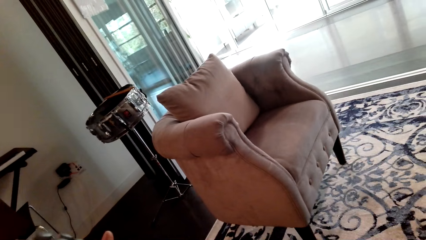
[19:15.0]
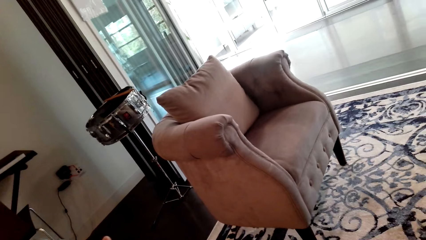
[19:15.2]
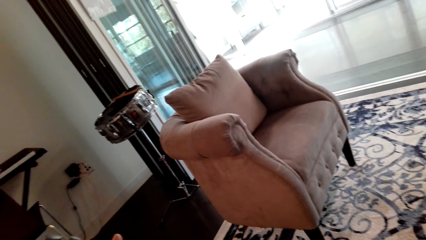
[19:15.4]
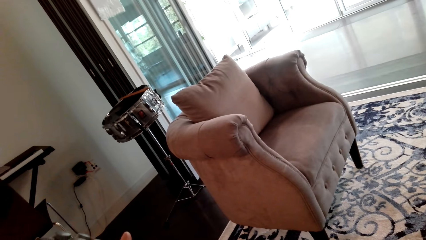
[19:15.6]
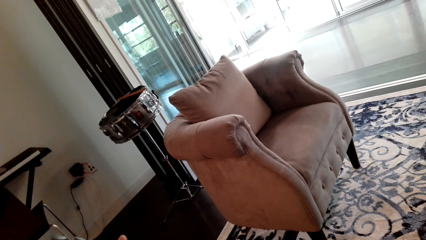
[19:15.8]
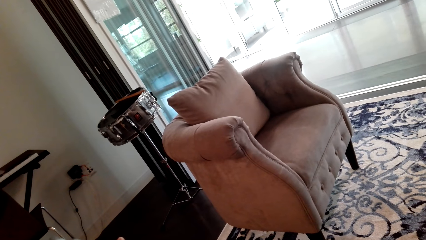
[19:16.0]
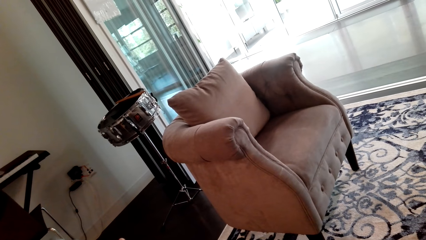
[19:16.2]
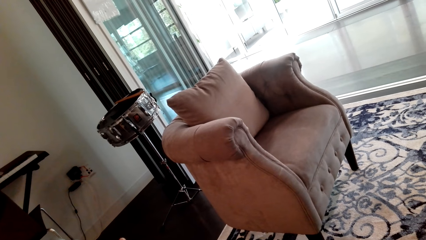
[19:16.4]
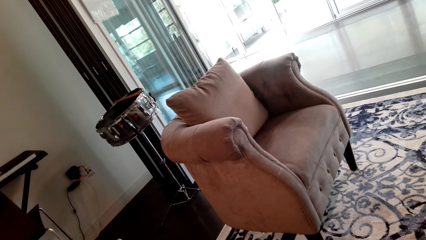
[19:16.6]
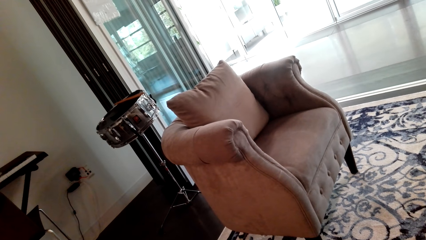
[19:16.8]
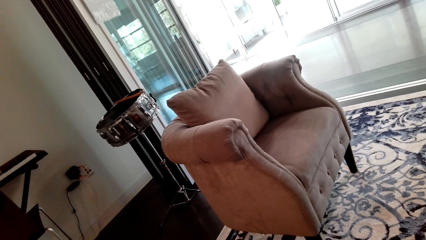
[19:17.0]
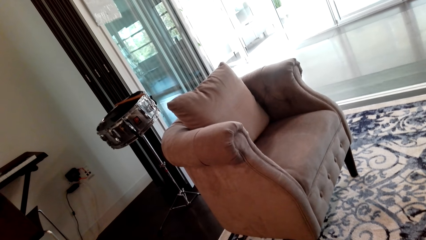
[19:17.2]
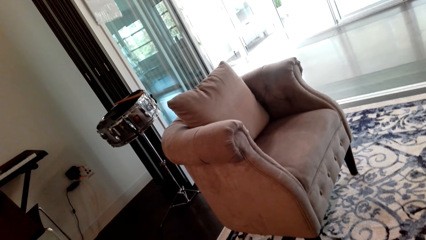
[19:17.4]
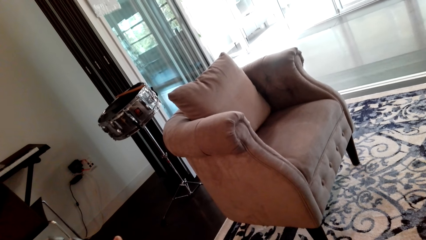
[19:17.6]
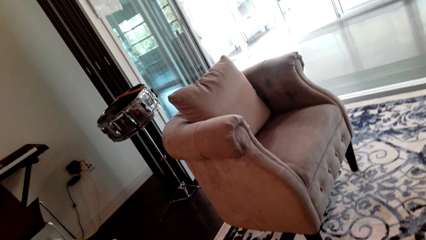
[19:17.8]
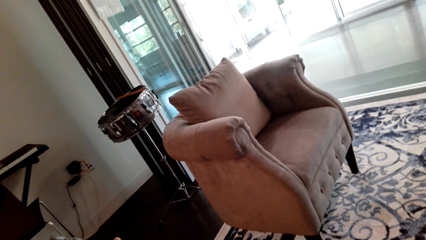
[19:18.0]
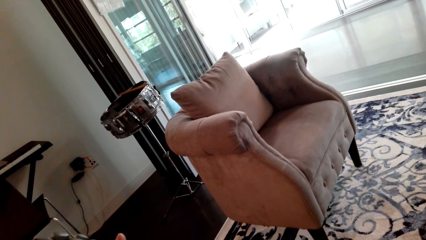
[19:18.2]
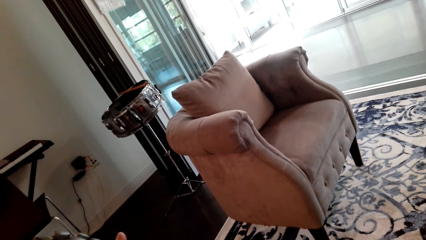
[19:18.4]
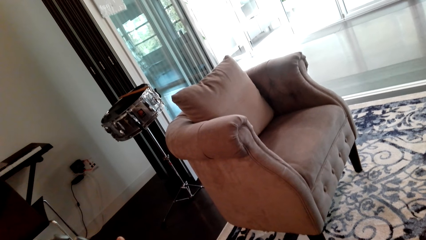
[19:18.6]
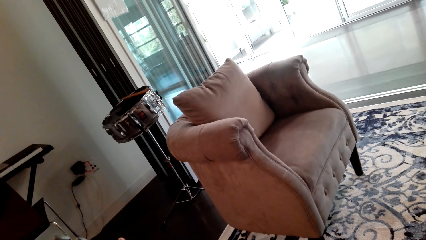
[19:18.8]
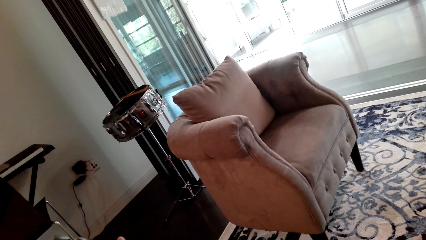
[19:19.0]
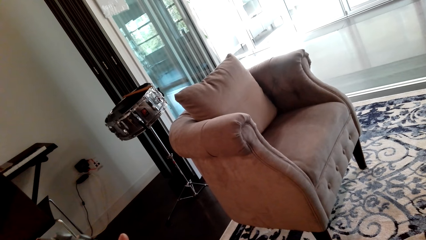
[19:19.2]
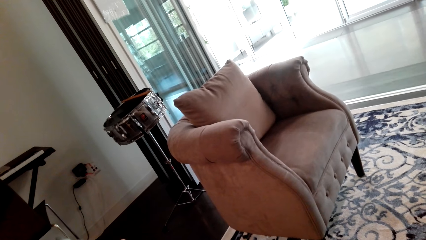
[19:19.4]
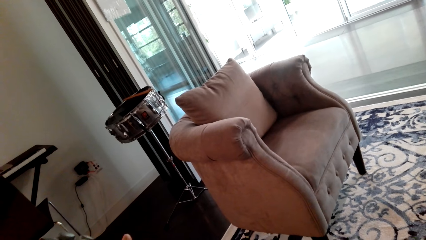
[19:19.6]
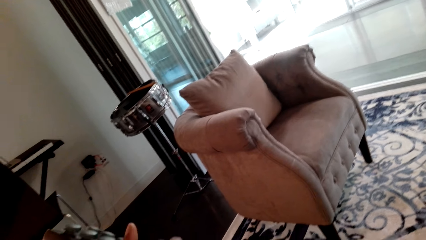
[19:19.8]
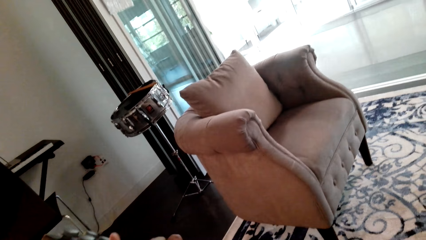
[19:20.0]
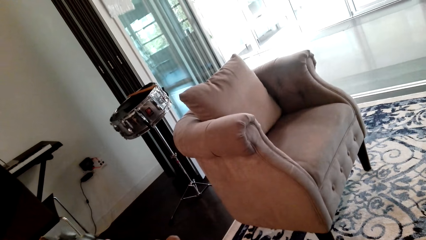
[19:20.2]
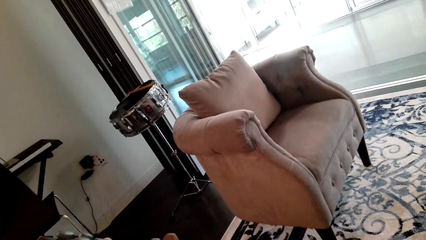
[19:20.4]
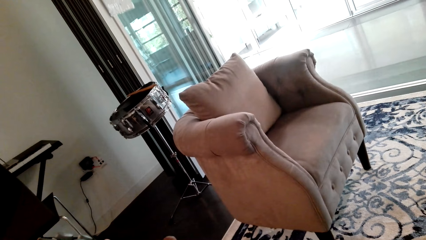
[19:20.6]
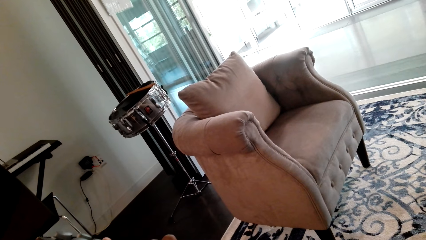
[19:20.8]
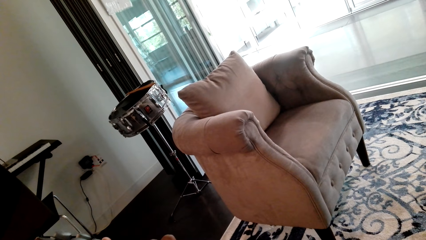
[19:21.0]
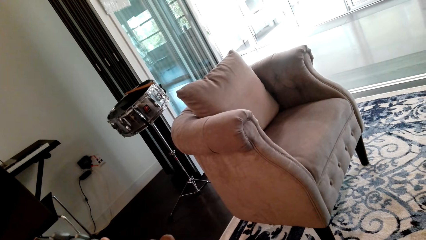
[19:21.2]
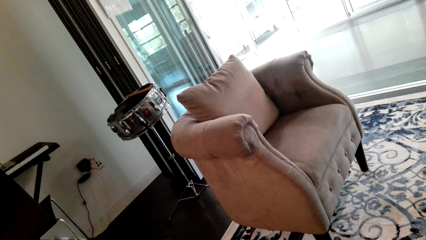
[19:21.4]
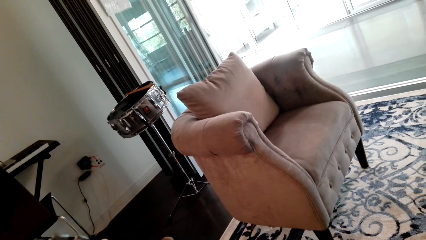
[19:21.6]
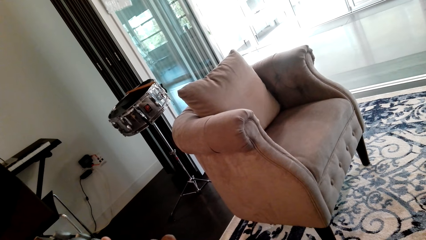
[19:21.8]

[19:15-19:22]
The camera wearer plays the guitar.

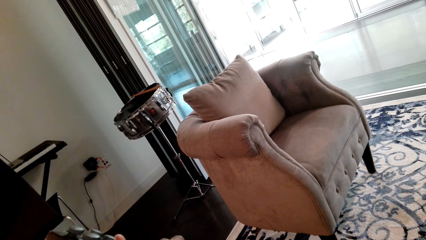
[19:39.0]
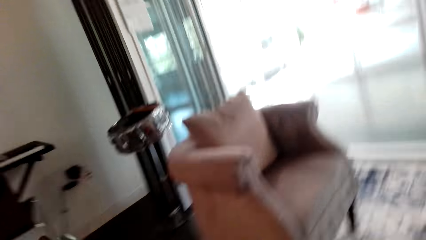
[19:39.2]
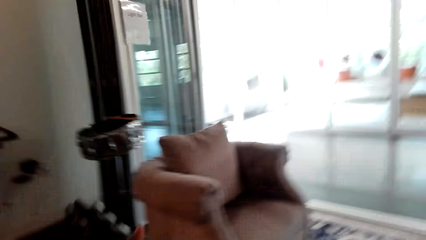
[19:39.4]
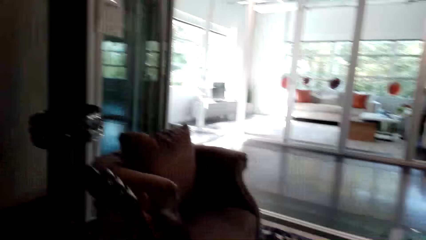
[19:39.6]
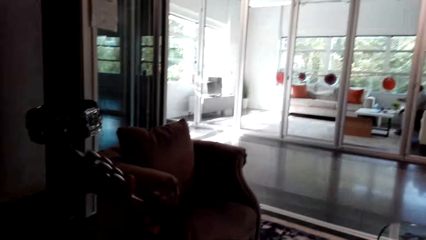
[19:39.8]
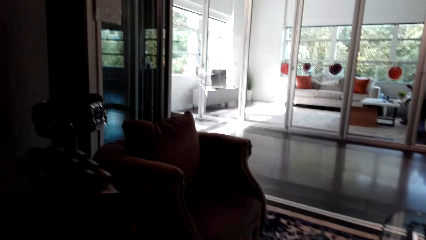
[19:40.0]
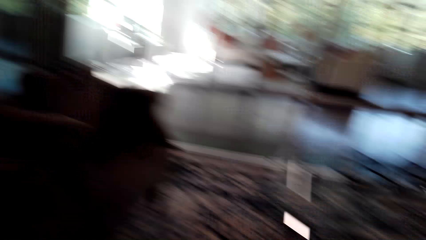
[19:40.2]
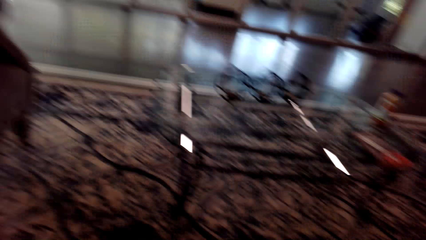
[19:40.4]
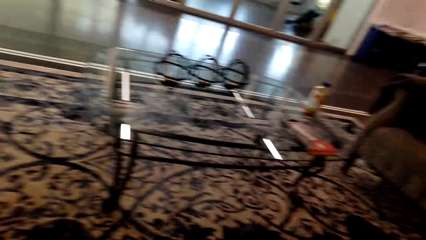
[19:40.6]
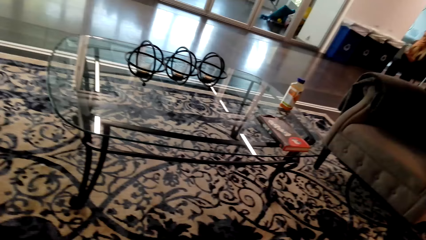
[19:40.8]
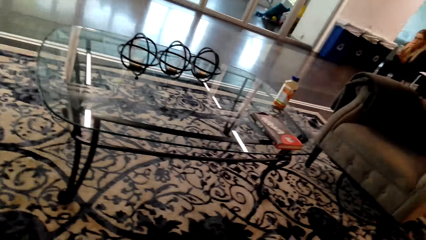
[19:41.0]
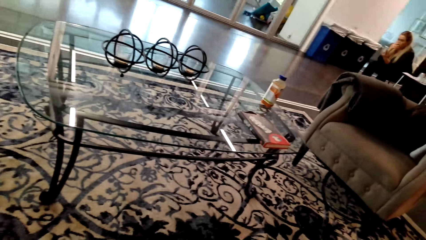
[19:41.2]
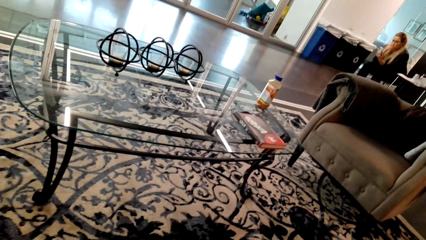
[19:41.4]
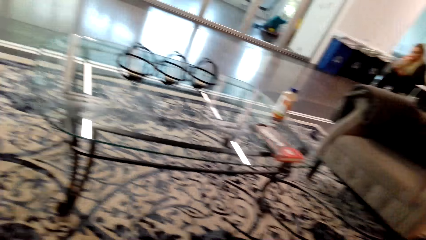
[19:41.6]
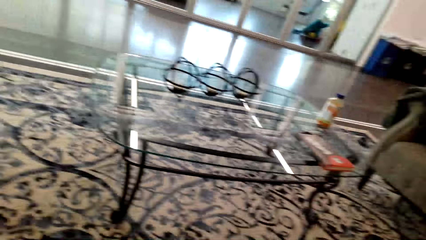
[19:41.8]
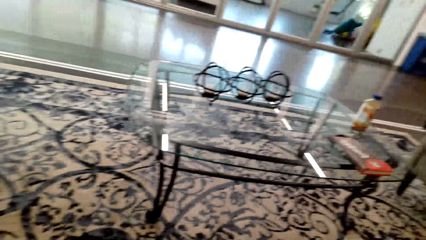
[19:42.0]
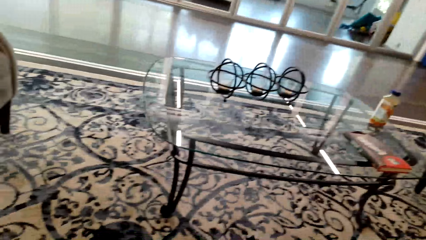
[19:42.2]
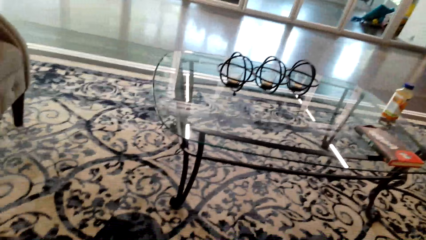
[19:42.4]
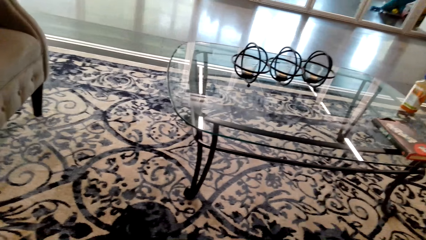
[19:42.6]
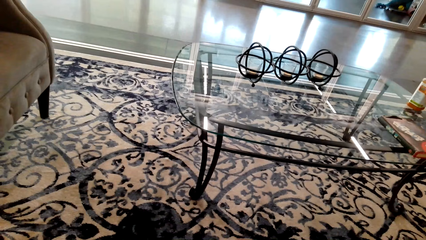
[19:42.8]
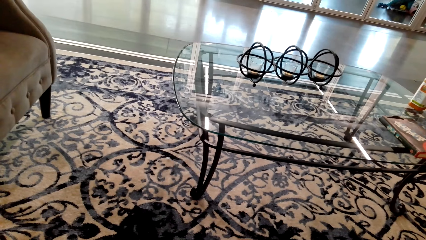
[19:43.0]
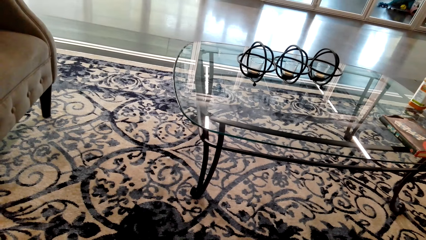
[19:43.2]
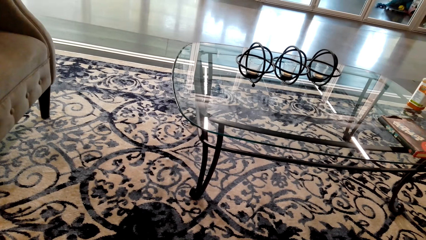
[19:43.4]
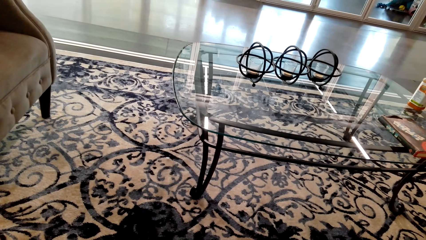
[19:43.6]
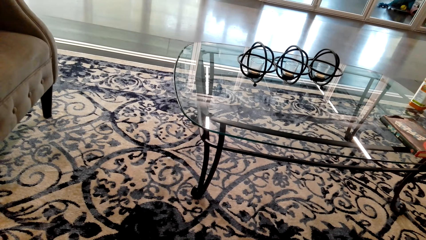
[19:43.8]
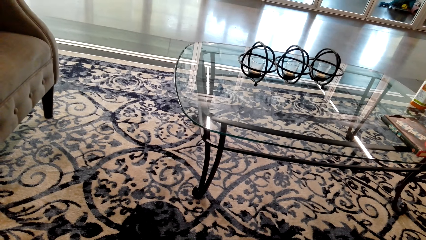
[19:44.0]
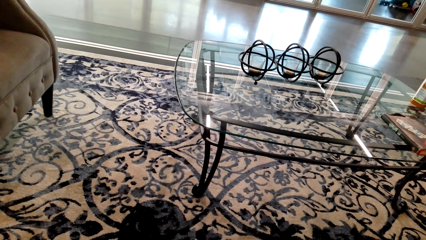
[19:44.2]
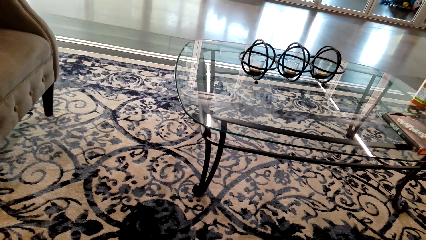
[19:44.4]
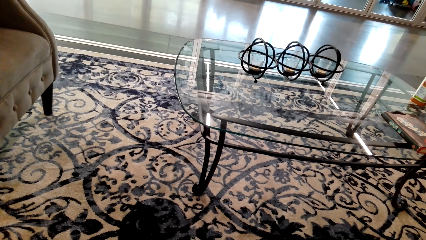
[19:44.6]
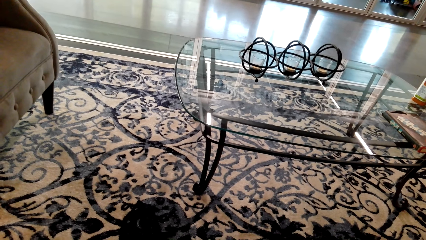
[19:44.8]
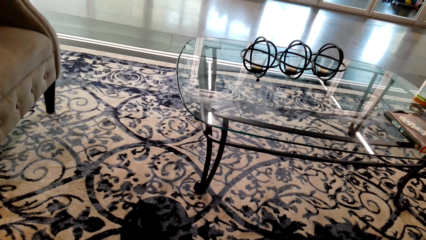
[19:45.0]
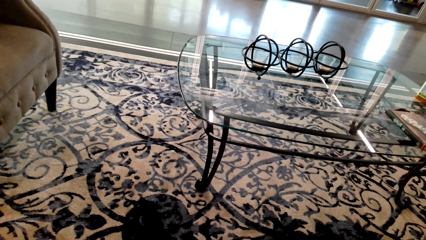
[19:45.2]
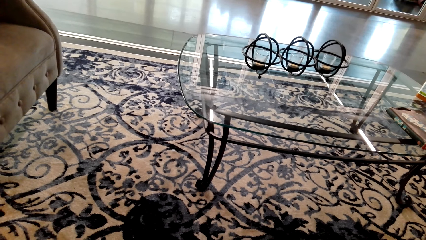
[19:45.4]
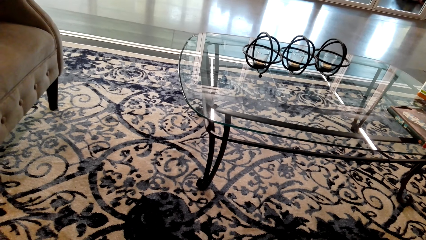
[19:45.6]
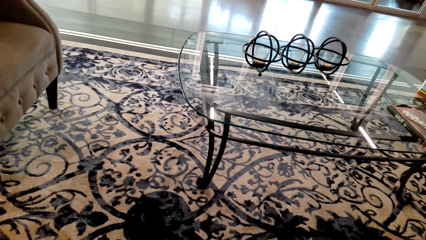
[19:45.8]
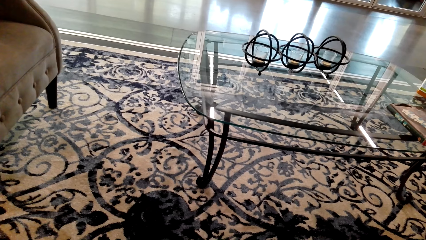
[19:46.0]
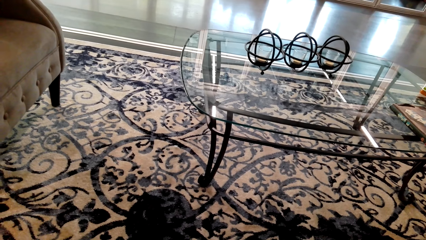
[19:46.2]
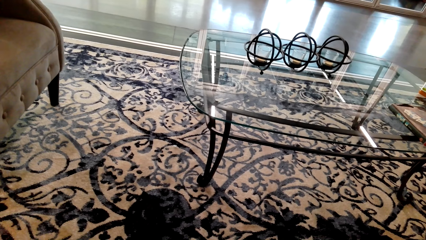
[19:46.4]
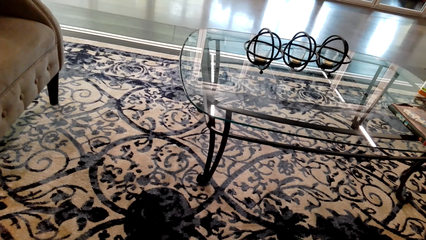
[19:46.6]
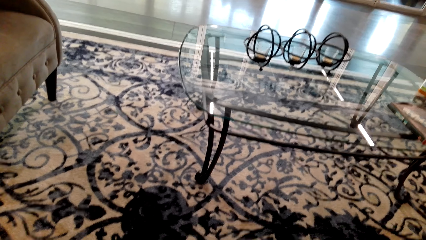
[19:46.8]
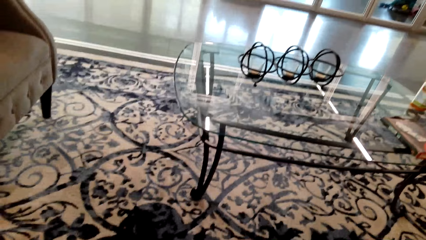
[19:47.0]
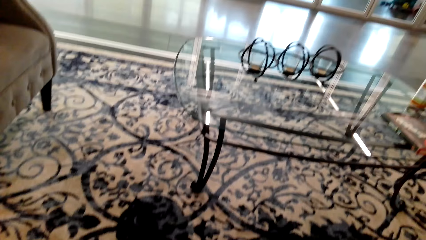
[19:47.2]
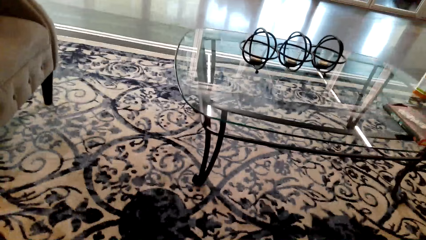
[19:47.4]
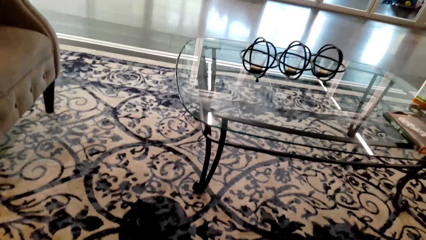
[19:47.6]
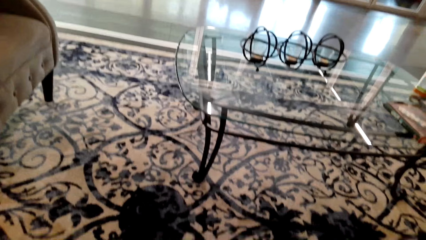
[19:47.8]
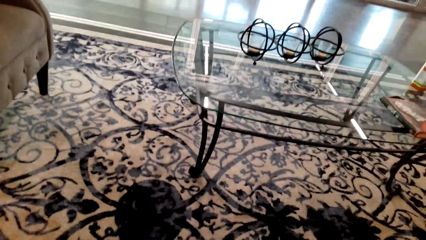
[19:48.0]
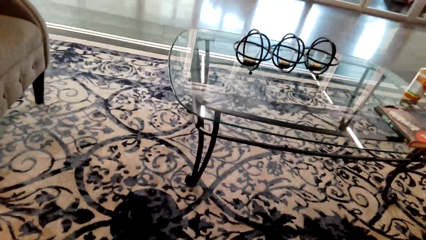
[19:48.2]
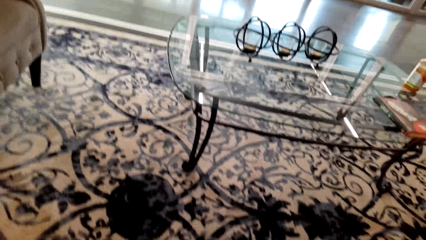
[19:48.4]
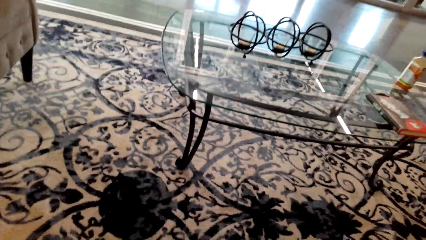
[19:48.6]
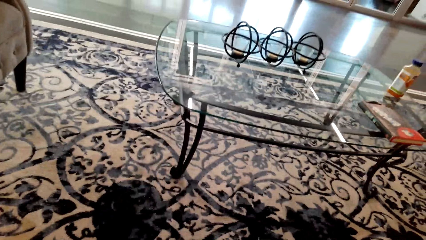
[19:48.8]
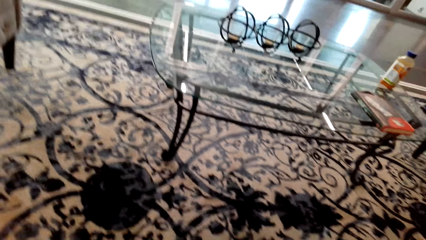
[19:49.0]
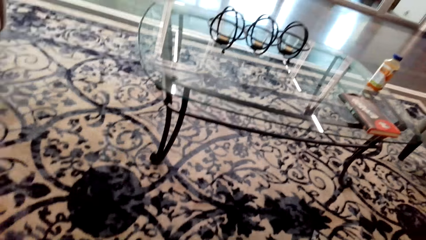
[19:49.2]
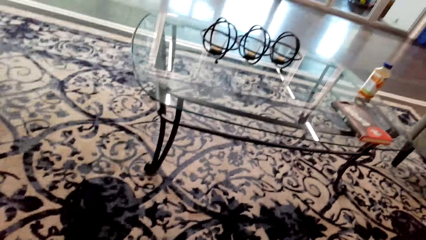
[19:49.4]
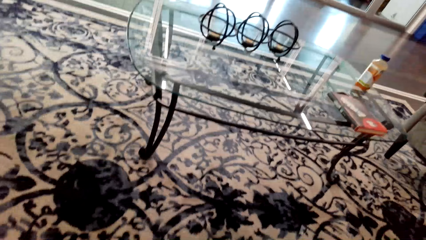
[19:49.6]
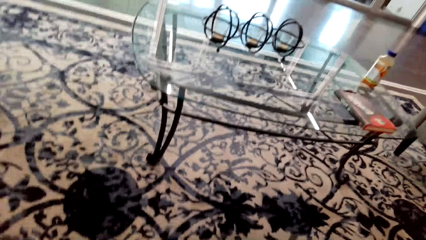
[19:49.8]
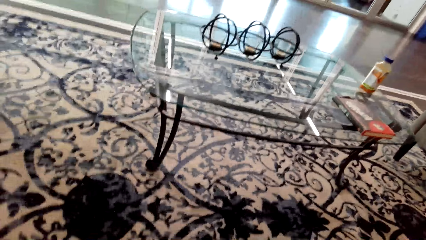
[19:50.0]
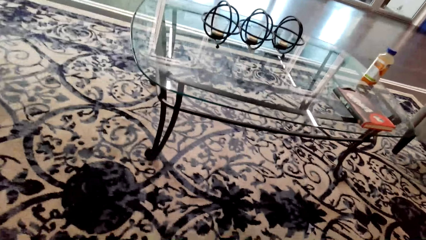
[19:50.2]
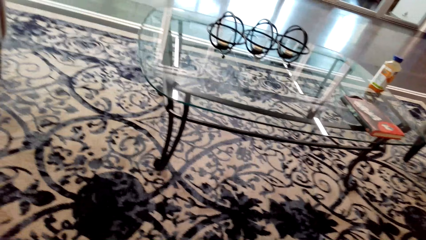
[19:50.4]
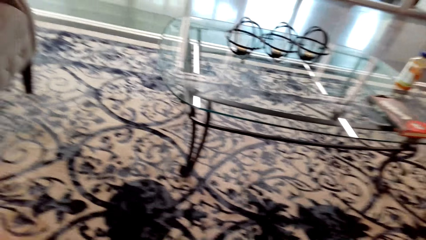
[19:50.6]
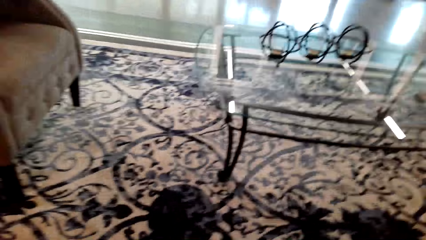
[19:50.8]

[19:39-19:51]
The camera wearer adjusts the guitar. They play the guitar.
